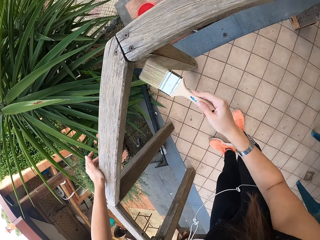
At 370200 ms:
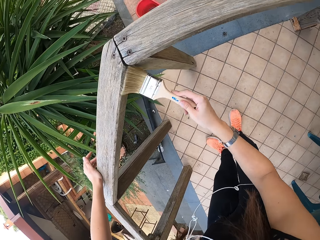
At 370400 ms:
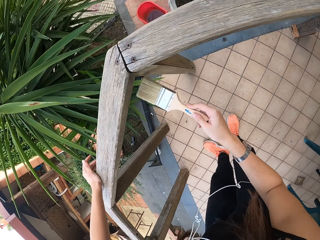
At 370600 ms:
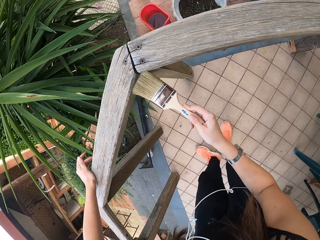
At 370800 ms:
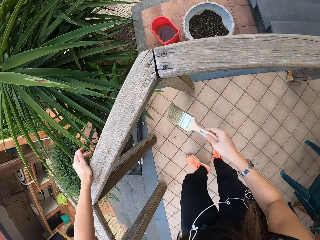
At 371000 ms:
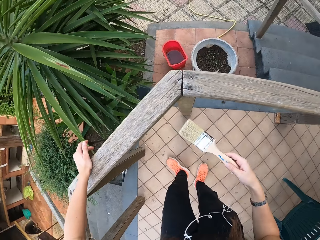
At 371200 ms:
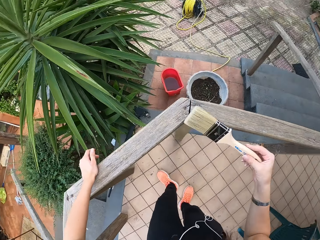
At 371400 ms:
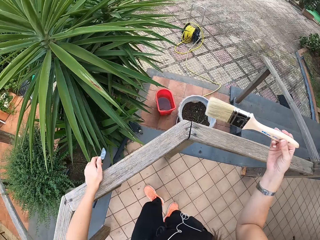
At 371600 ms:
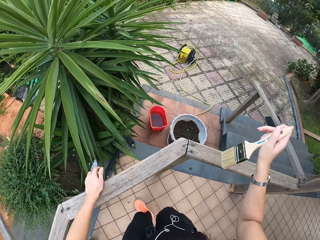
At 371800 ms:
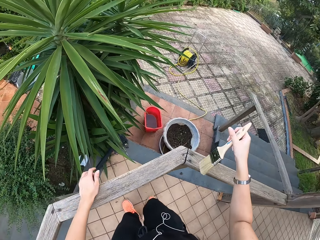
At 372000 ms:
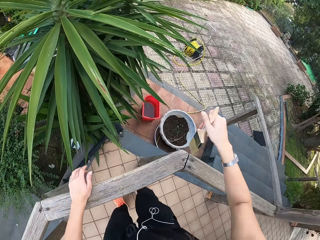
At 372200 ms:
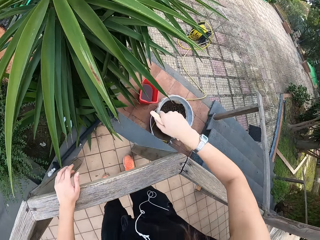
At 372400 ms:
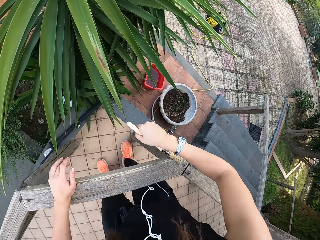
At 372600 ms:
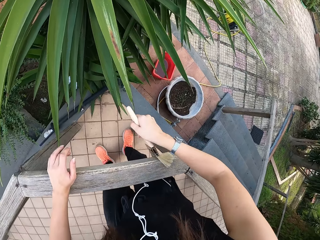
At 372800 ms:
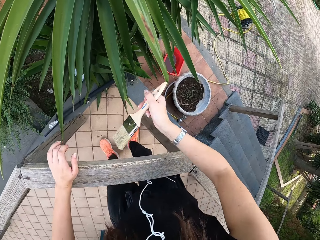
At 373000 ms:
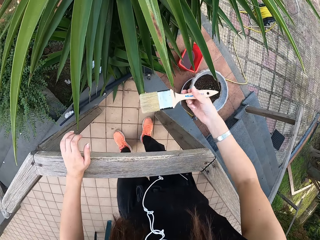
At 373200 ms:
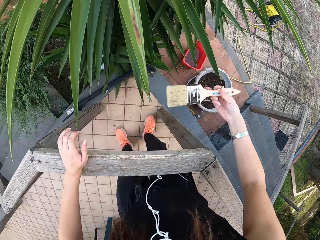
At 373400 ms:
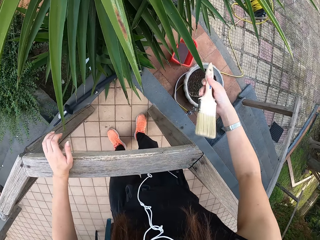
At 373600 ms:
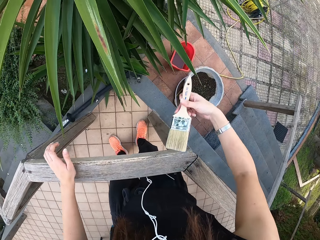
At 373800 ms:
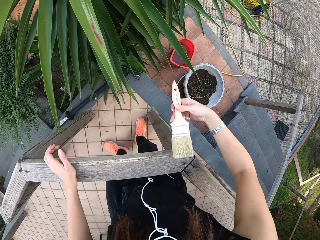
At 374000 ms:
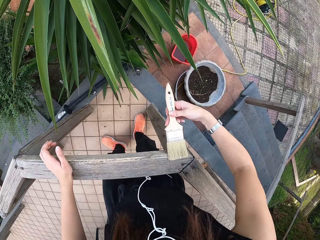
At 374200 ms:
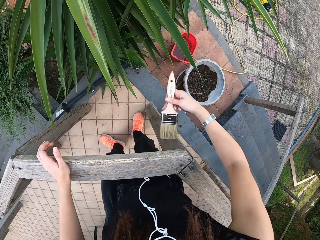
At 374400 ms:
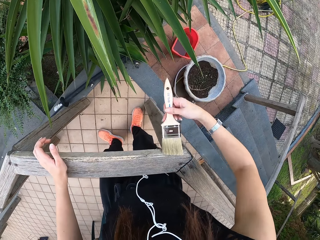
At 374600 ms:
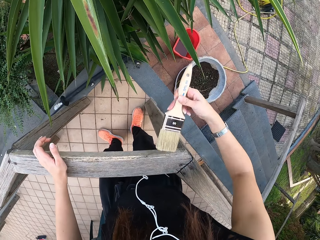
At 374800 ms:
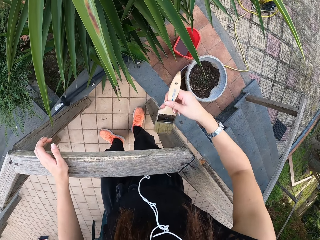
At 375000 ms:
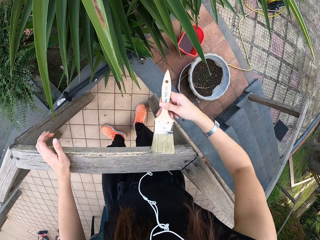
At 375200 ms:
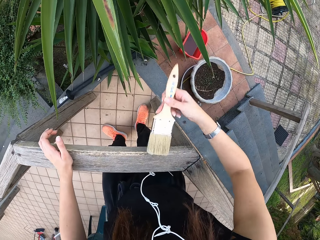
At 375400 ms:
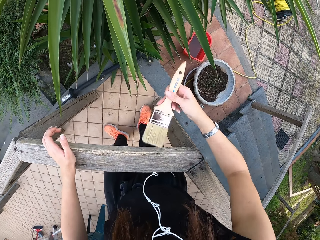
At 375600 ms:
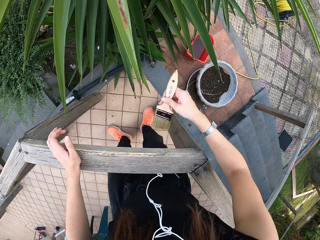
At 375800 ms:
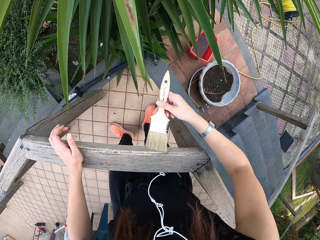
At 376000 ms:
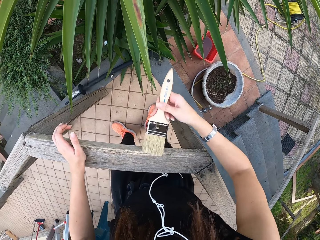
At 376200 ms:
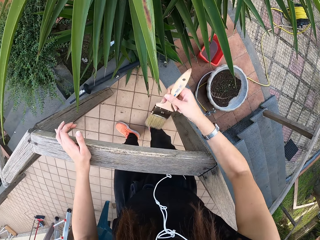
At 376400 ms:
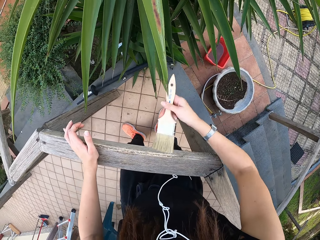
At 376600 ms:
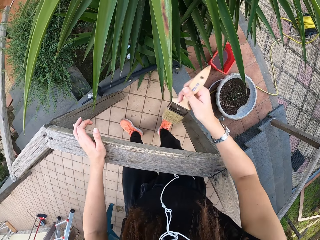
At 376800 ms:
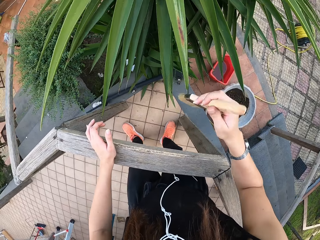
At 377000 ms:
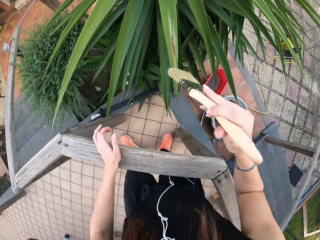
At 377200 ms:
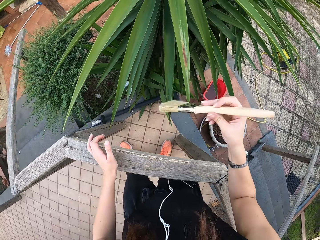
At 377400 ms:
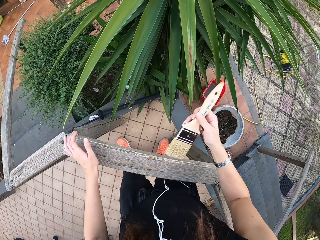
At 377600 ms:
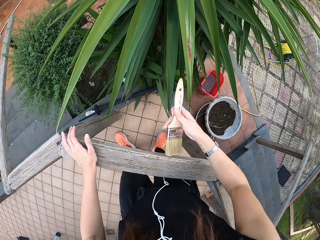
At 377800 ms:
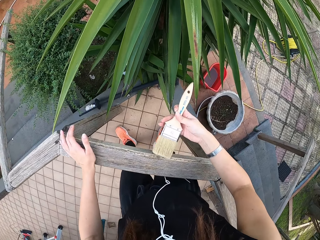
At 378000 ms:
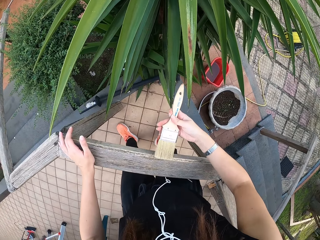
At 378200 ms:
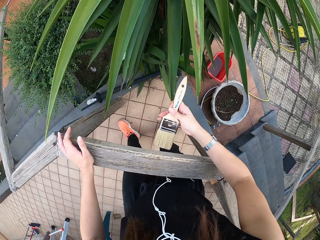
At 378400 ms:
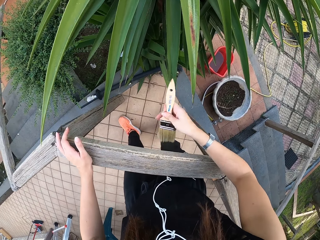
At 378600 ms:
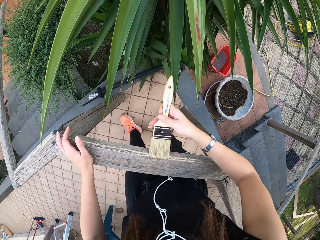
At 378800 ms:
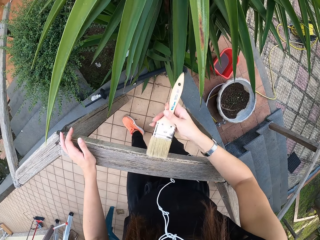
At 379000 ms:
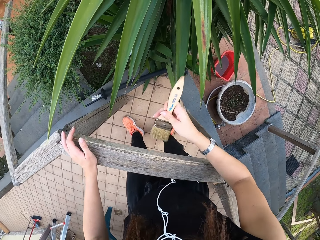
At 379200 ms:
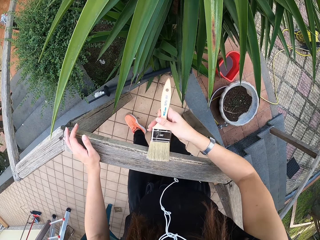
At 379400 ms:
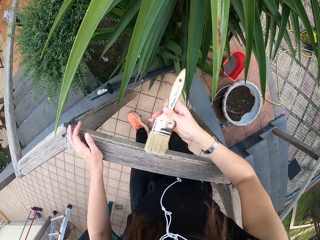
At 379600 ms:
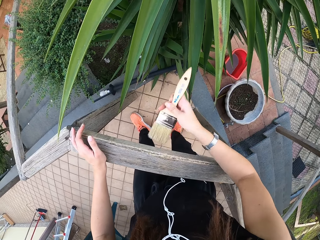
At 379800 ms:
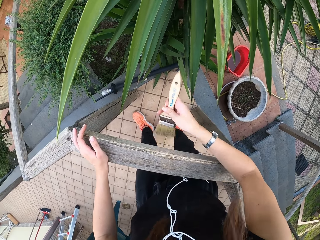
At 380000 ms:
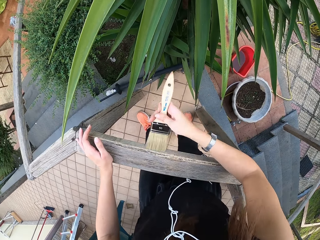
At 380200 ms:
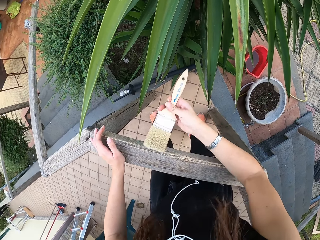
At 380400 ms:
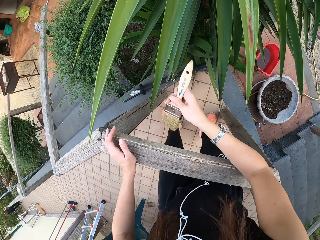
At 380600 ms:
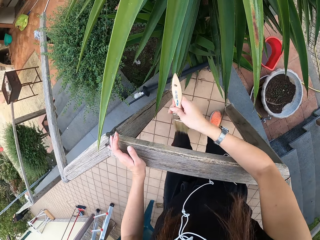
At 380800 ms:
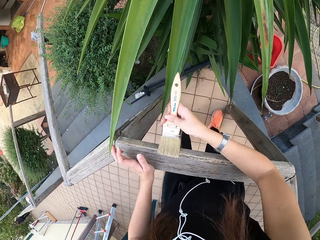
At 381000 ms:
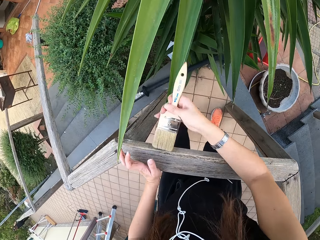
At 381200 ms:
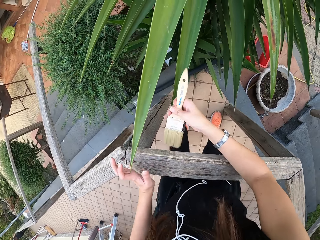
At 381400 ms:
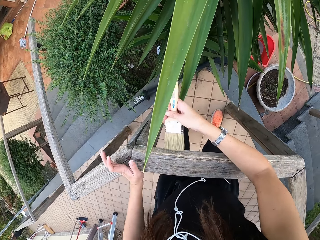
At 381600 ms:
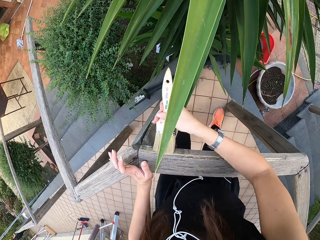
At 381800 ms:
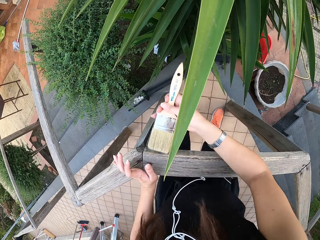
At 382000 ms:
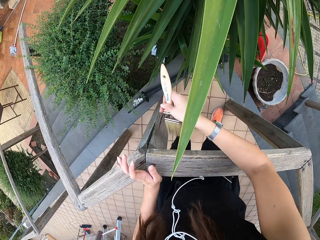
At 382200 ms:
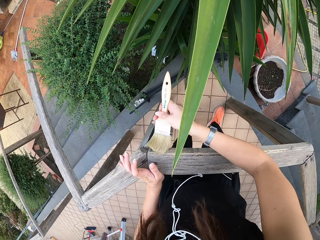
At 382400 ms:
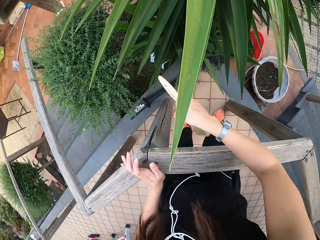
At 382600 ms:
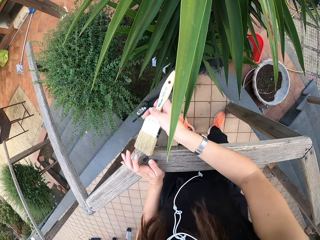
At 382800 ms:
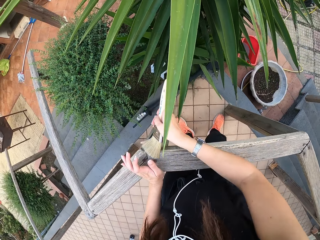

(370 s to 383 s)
The camera wearer turns the hand. They brush. They look at the brush. They brush.

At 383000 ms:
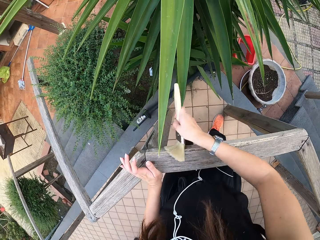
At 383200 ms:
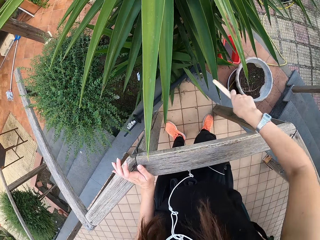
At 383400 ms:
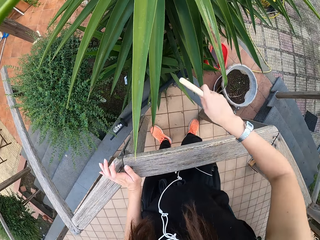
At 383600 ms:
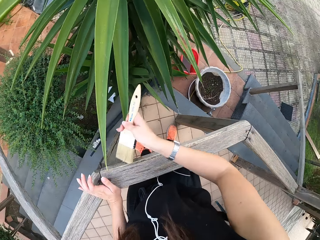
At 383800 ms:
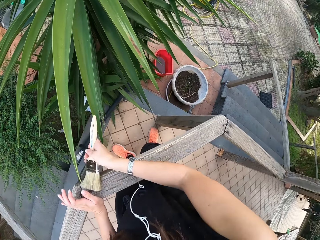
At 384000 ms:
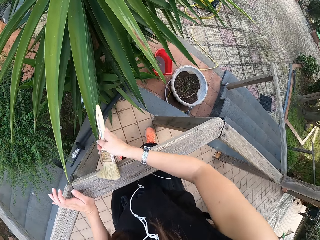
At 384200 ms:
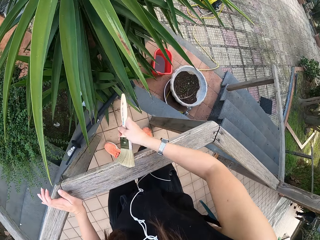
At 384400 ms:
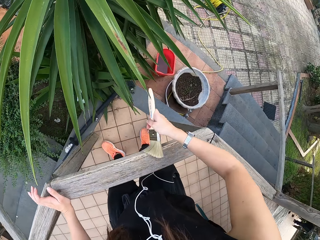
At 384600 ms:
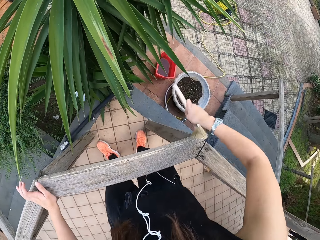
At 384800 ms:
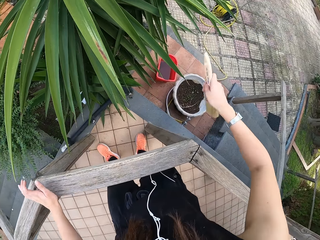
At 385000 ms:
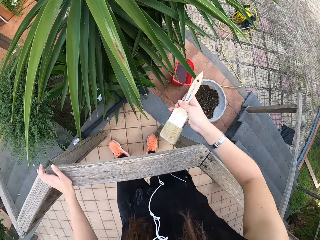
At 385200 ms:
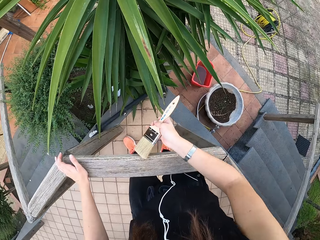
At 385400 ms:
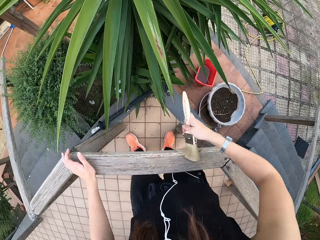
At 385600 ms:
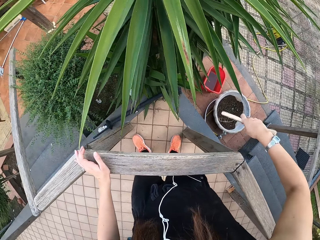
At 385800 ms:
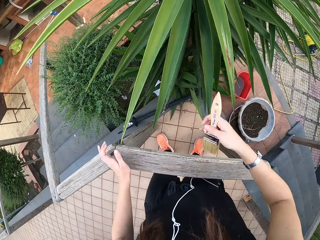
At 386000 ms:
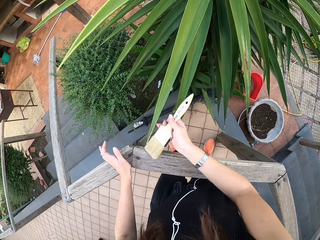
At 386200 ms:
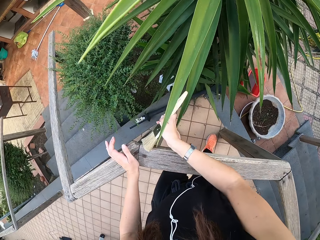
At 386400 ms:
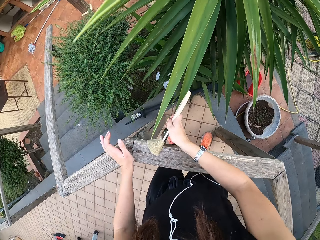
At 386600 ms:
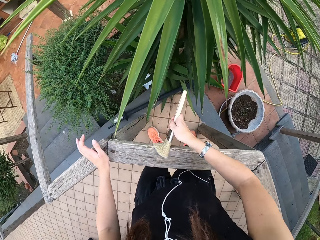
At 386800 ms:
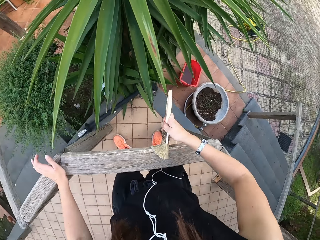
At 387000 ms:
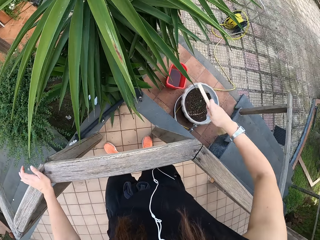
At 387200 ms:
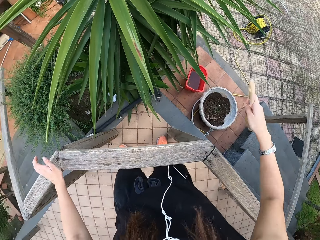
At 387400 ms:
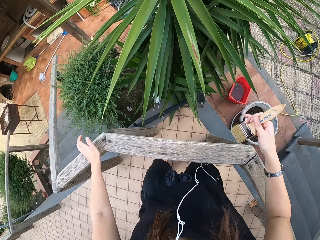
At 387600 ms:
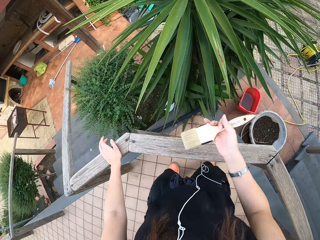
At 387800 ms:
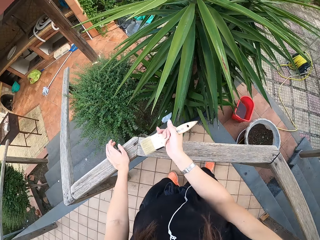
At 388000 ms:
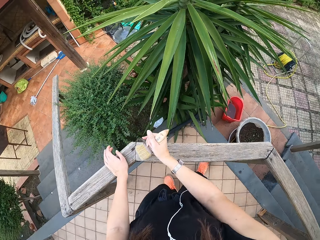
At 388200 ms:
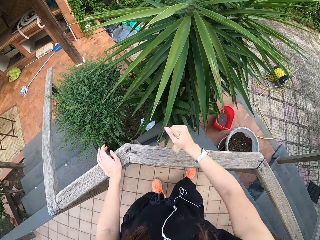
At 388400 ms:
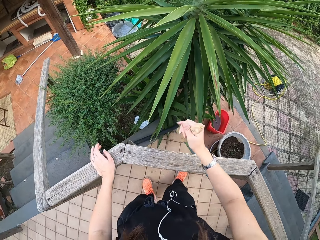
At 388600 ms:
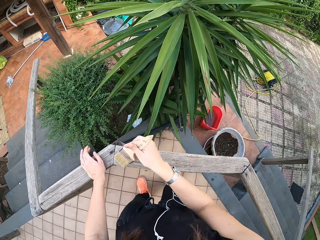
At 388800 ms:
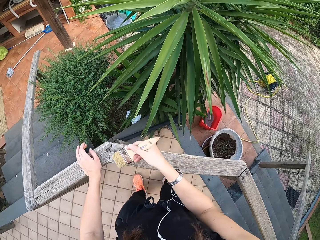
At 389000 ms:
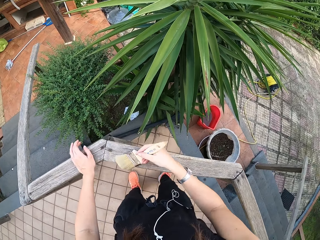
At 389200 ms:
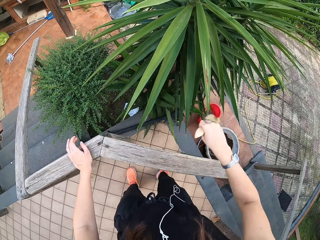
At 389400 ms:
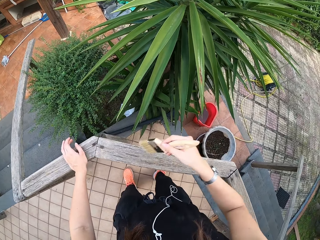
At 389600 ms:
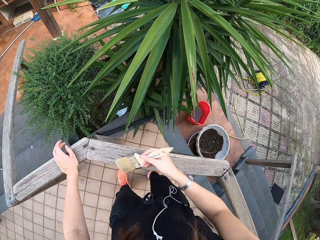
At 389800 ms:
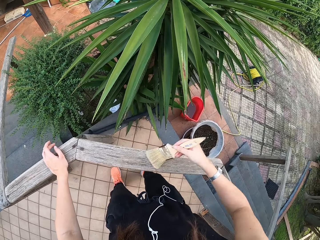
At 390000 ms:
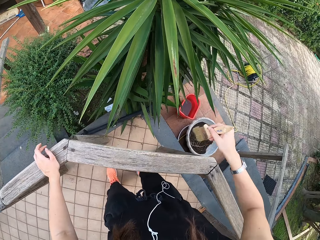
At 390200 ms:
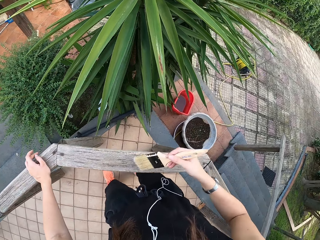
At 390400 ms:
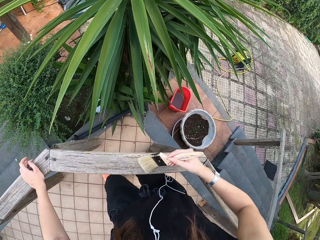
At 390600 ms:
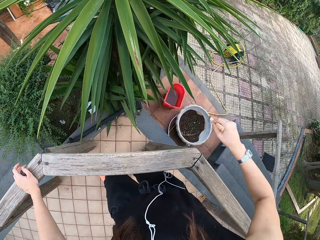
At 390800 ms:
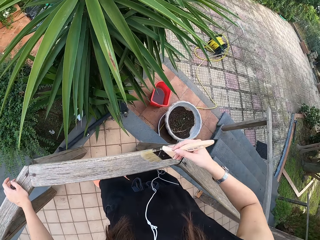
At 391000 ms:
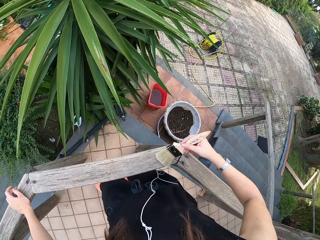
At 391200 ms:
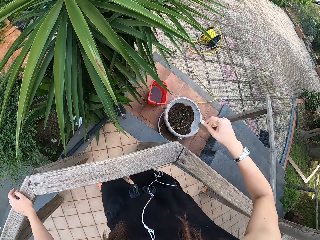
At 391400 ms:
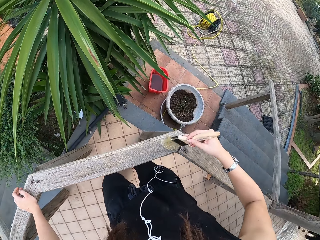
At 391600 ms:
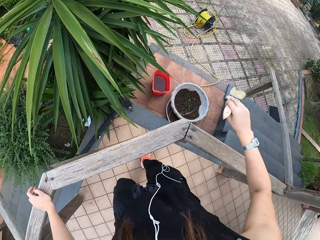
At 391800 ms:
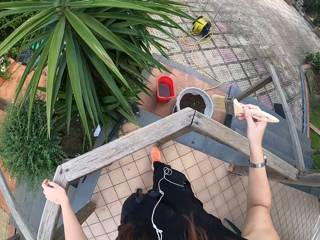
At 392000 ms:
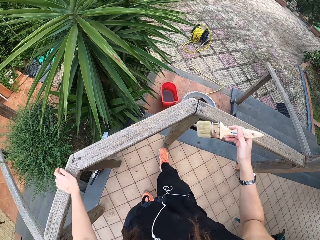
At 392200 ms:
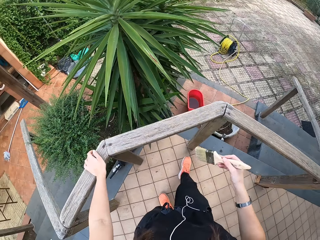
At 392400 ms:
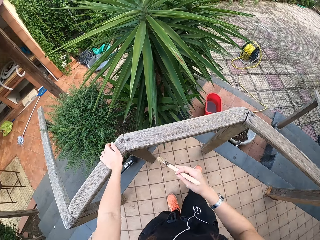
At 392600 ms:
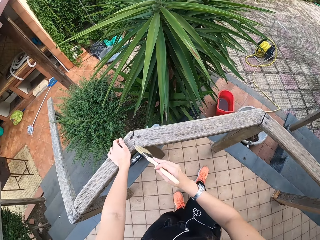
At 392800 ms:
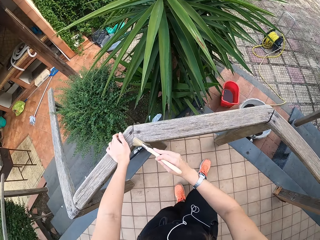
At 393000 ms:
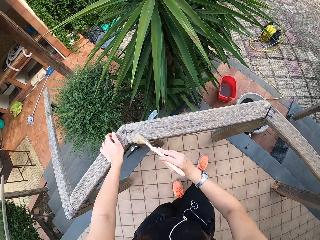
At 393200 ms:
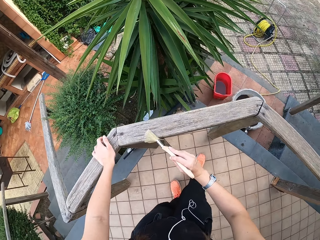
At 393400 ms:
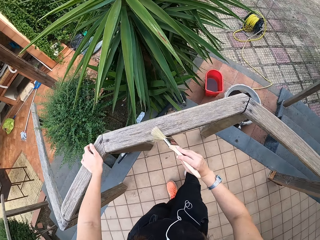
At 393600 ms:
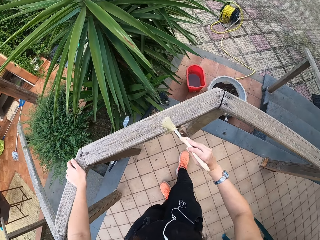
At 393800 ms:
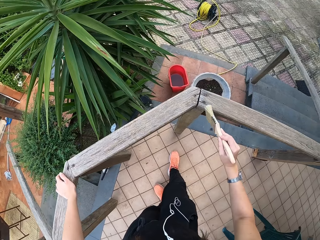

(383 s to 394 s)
The camera wearer turns the hand.
